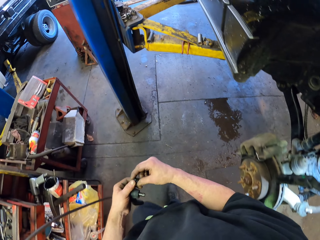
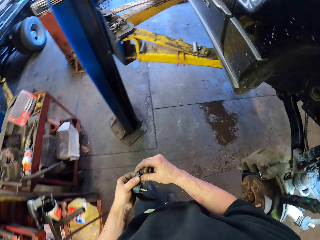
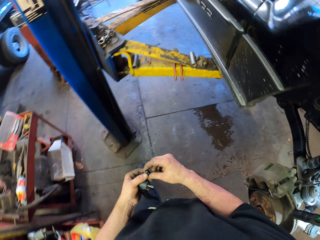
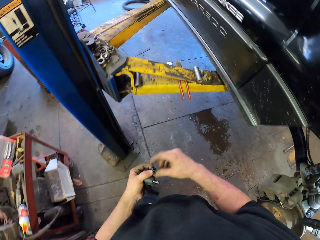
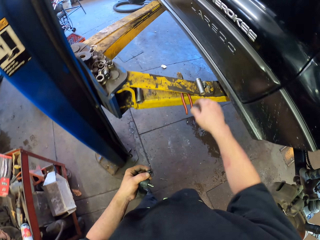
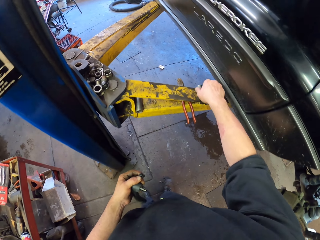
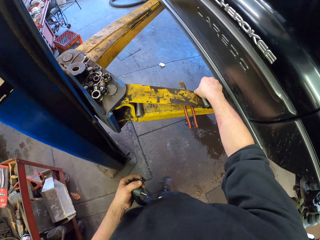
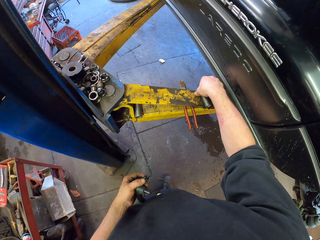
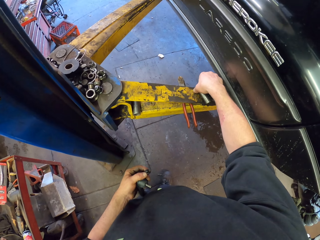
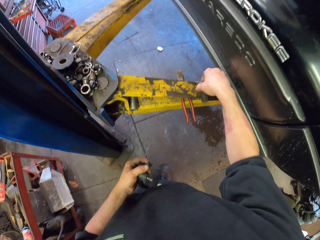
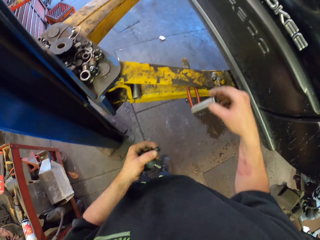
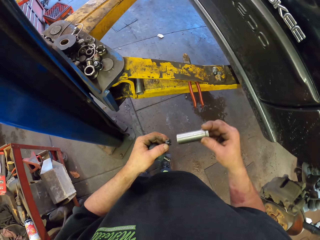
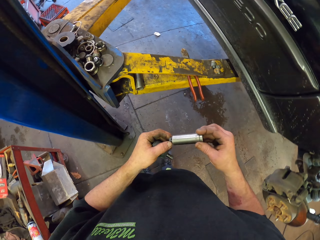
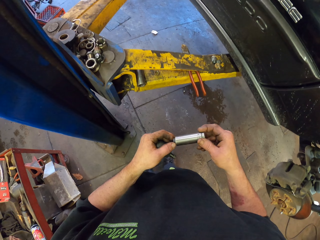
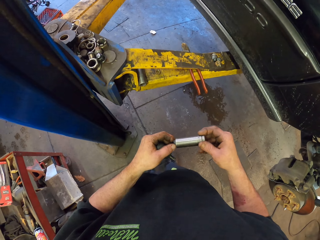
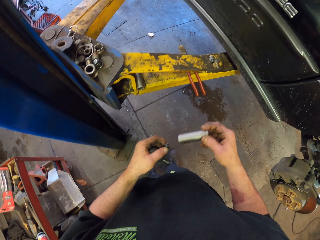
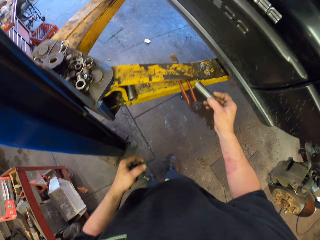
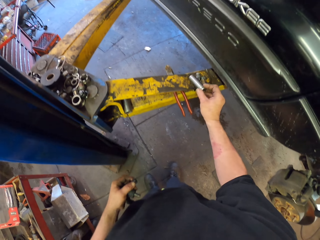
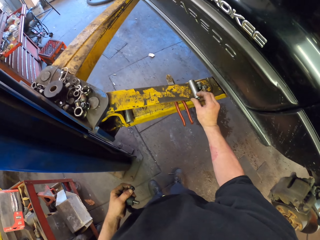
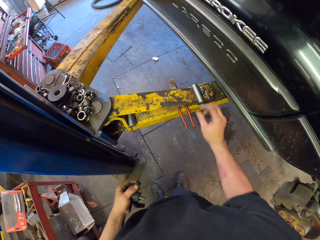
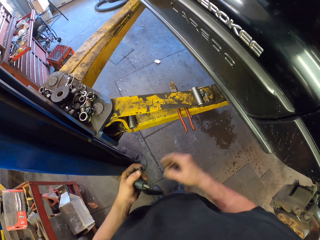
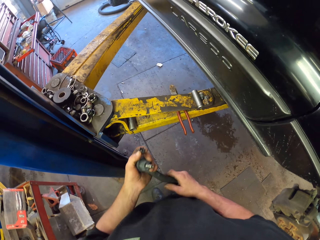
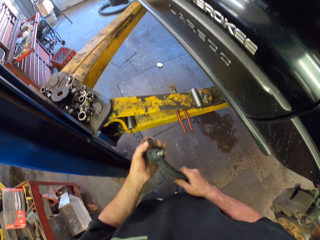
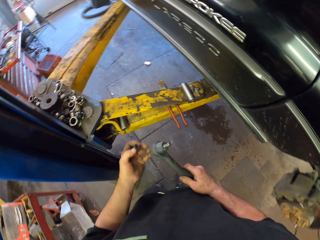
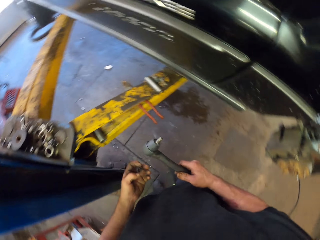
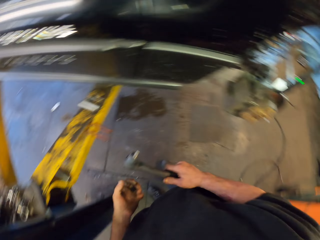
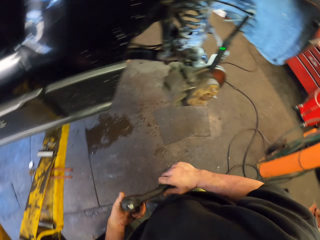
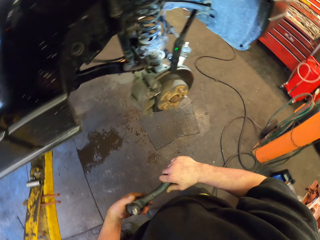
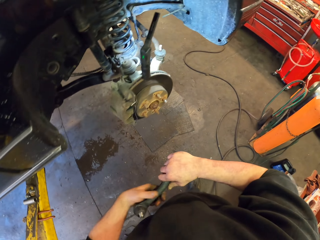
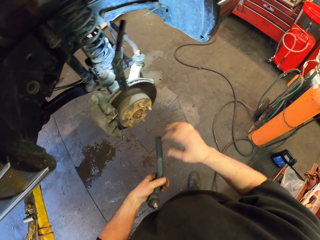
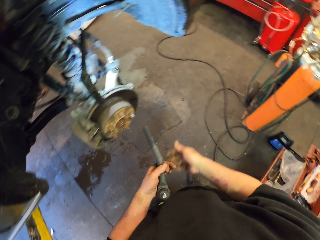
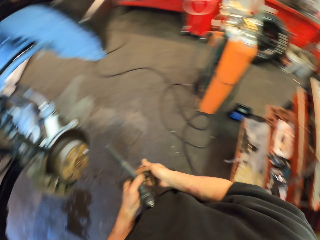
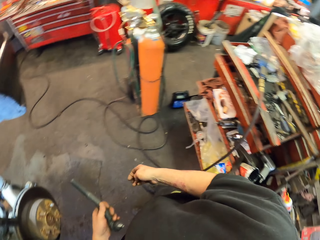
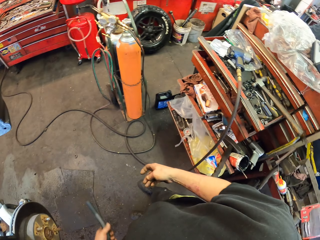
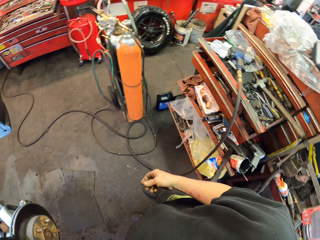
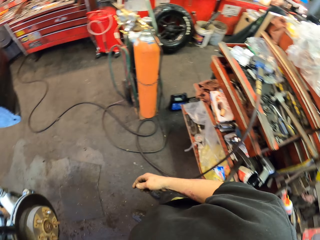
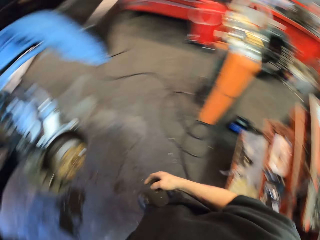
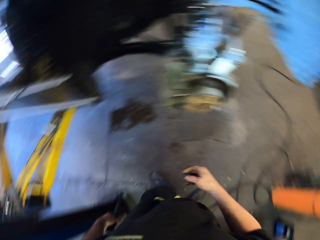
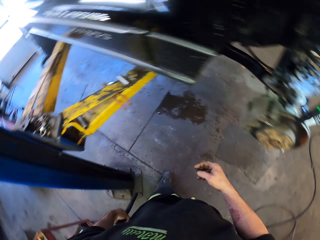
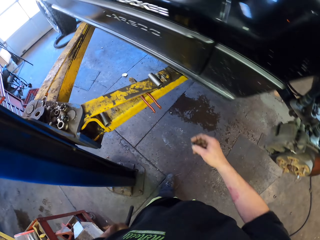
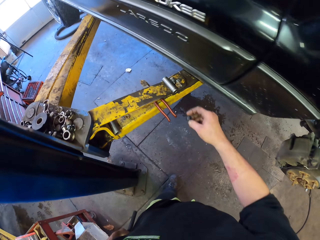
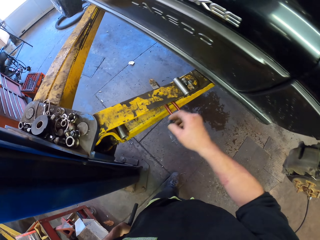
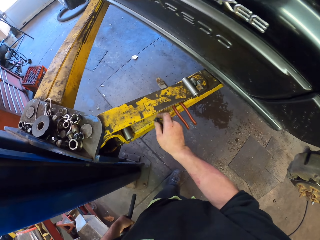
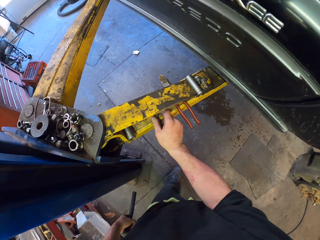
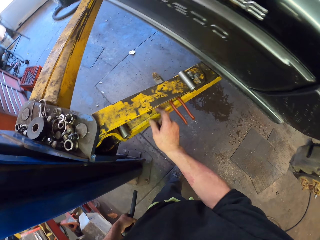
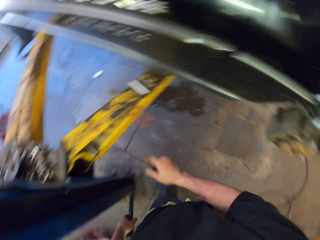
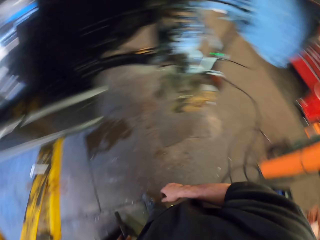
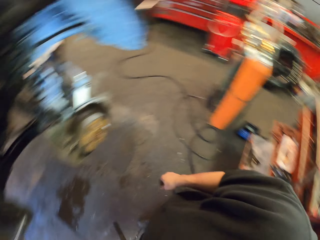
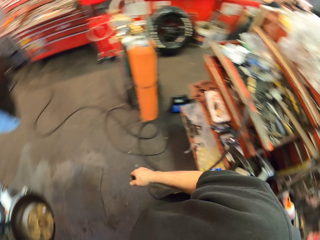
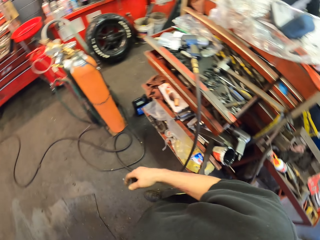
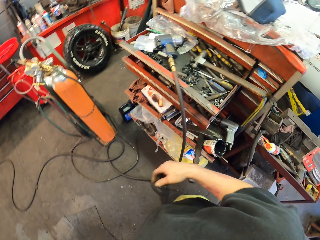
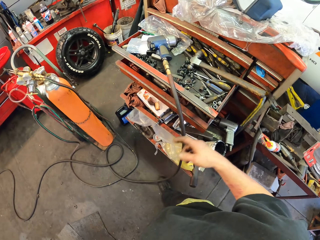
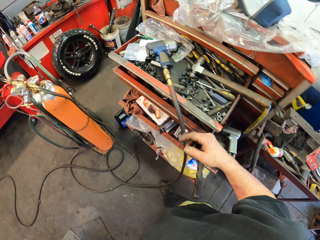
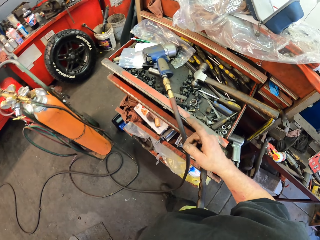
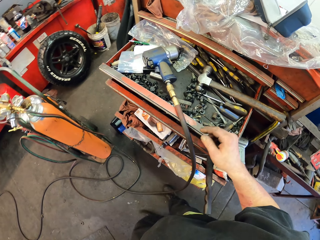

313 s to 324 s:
The camera wearer exchanges a lock nut to the left hand. They pick up a 5-spline lug nut key. They fit in the lock nut with the 5-spline lug nut in the spare part. They put down the 5-spline lug nut key. They hold the suspension ball joint with the right hand. They turn back. They hold the suspension ball joint with the left hand. They drop the lock nut to the right hand. They turn back. They put down the lock nut. They turn back.

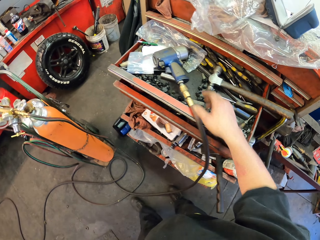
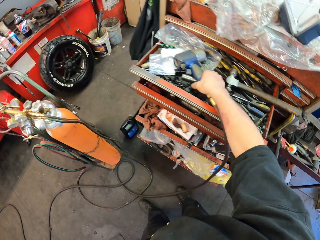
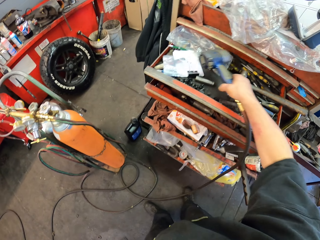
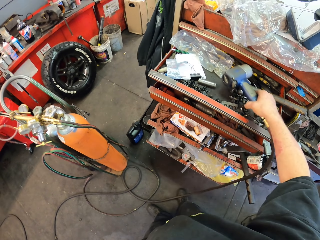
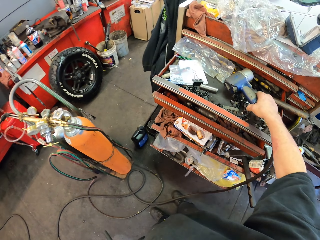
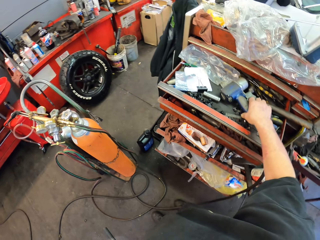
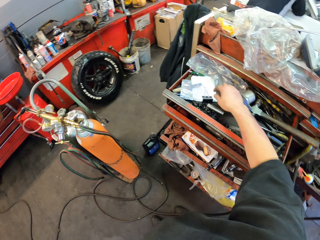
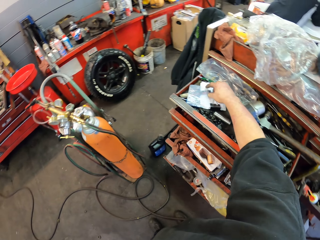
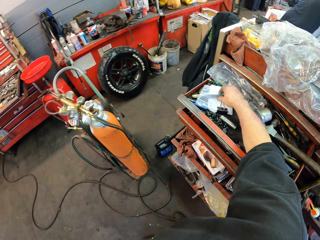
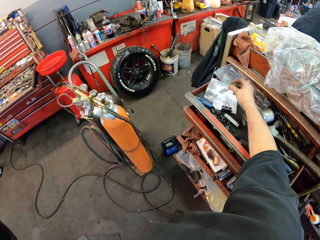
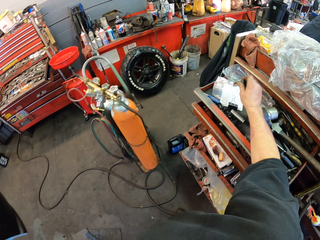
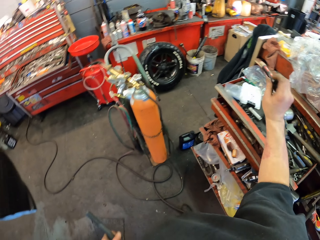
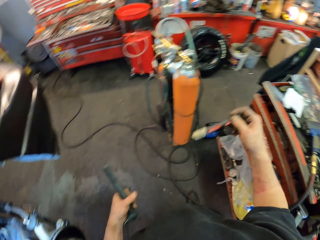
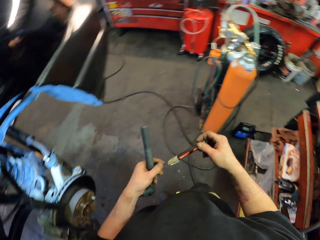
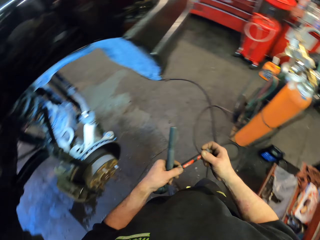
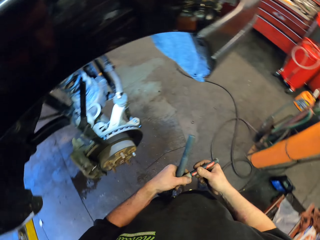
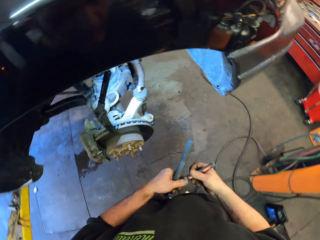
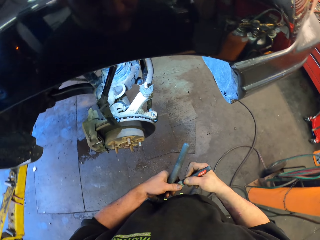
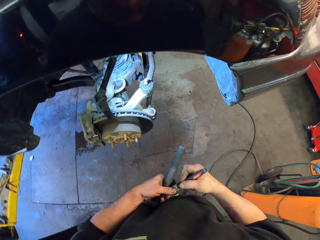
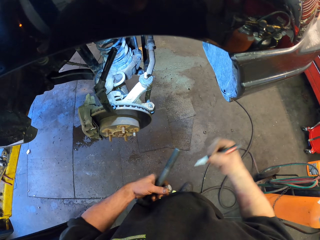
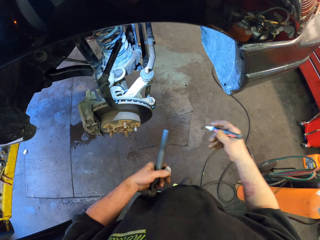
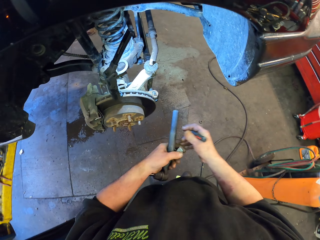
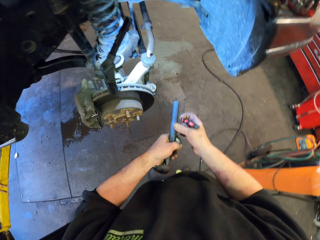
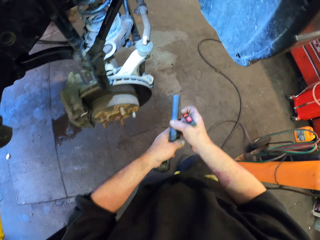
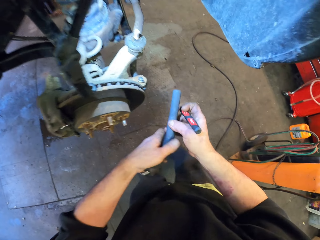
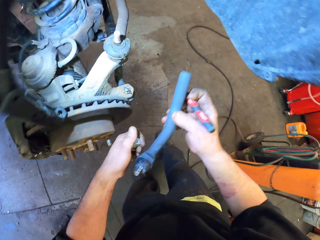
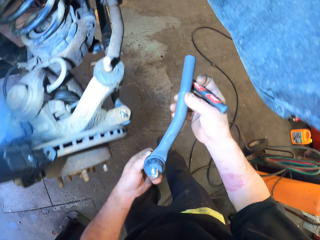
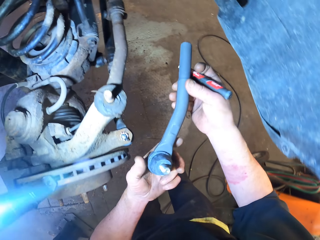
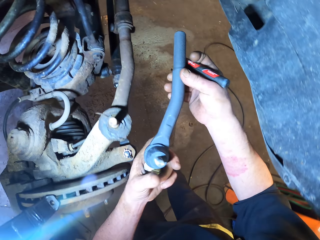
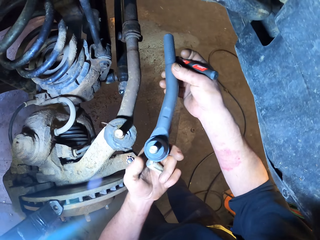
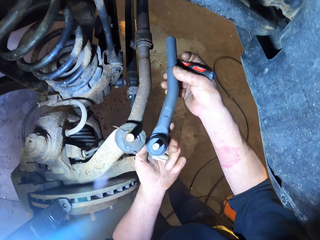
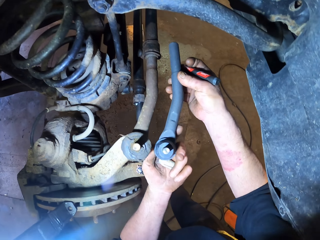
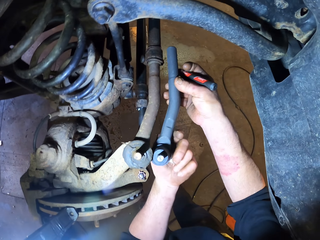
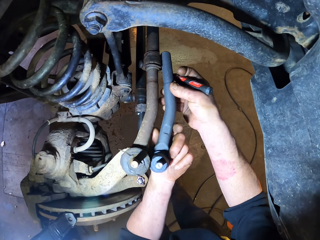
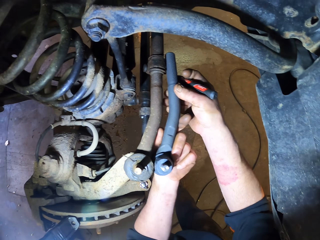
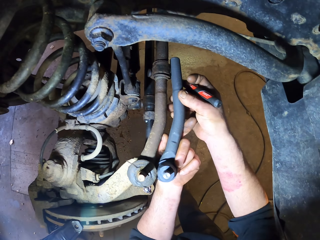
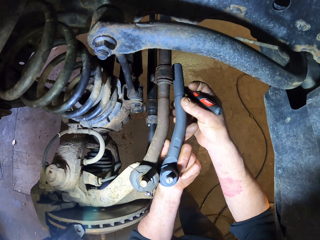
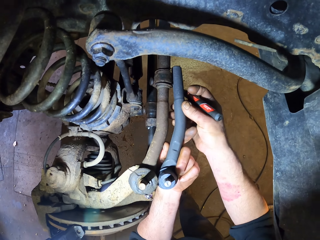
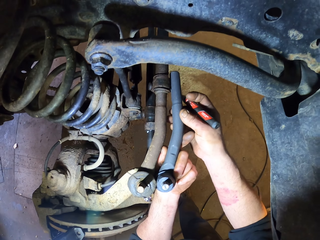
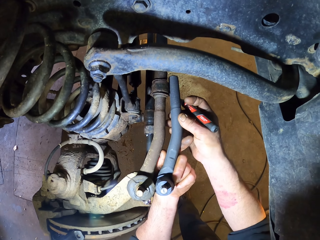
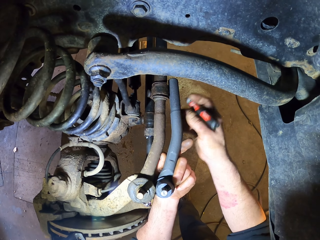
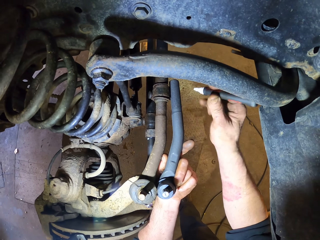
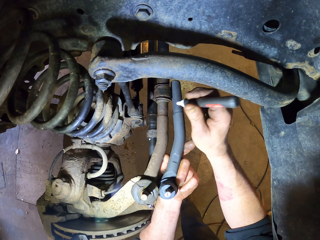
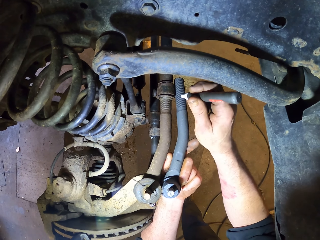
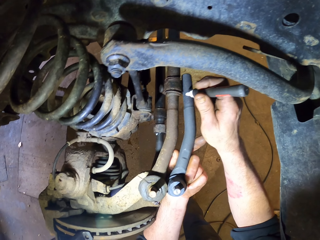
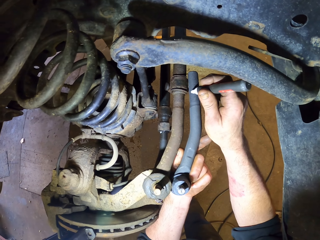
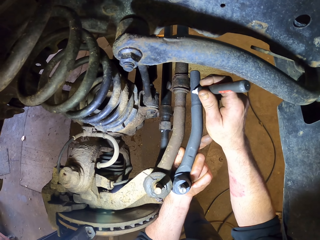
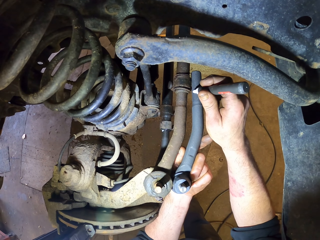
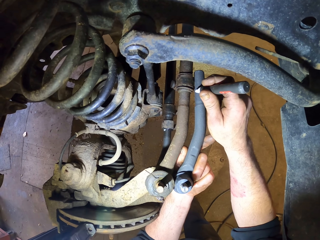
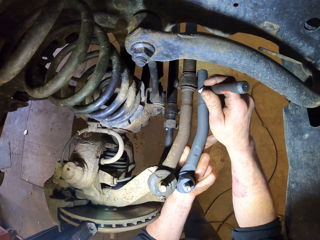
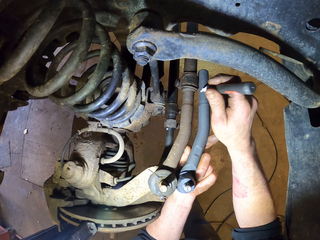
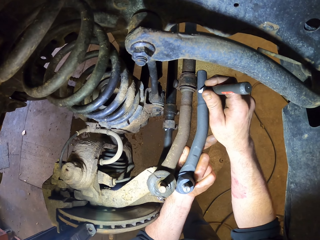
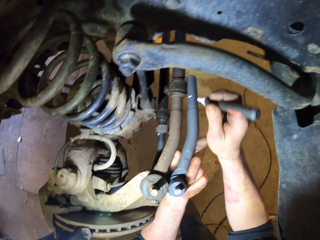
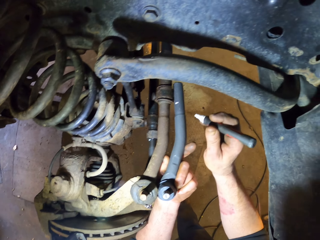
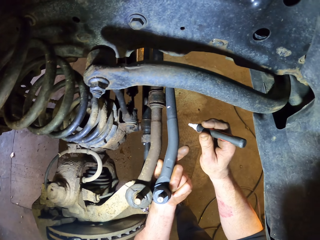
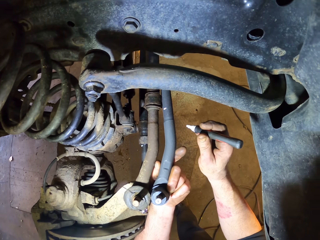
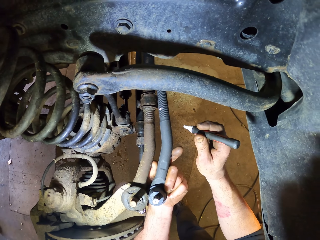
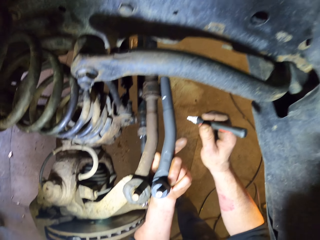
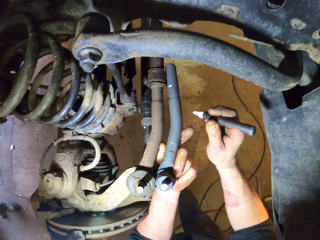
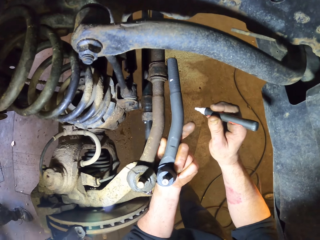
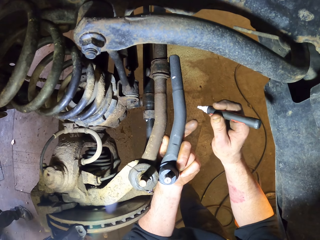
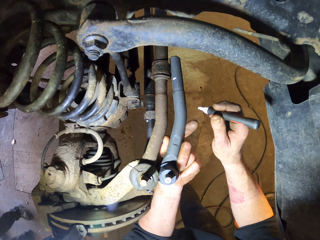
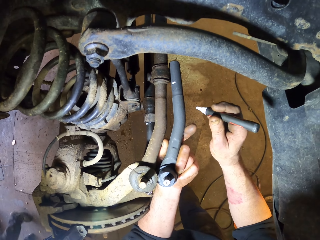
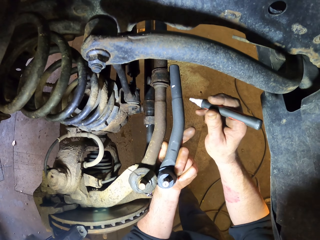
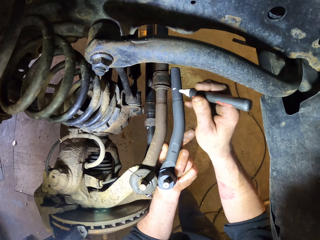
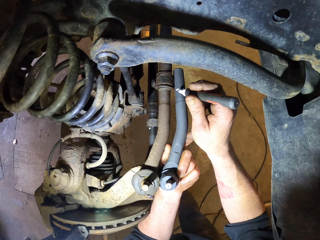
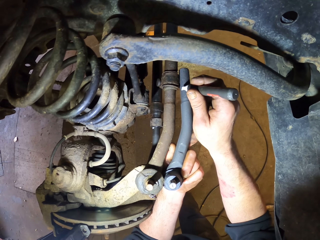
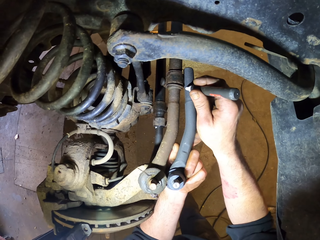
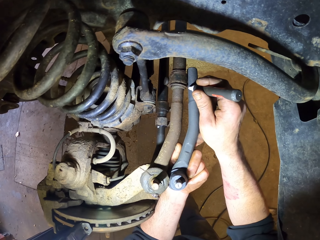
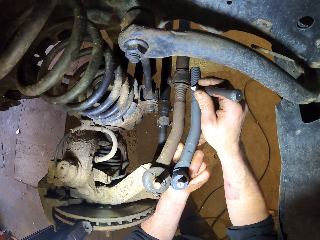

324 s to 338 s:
The camera wearer picks up a lug wrench machine. They put aside the lug wrench machine. They take a marker pen. They remove the marker pen lid. They hold the suspension ball joint with both hands. They equal together the suspension ball joints. They mark the suspension ball joint spare with the marker pen. They look at the measurements.
